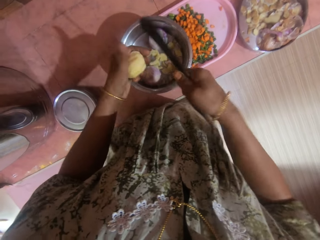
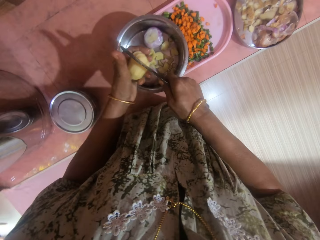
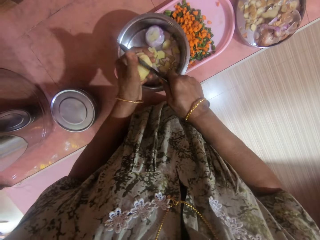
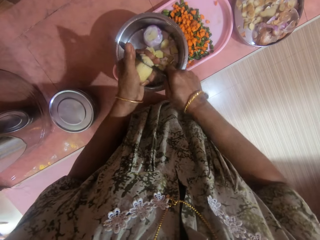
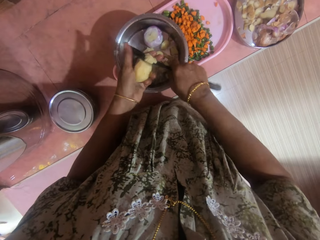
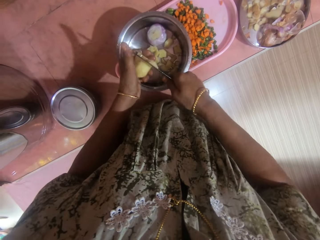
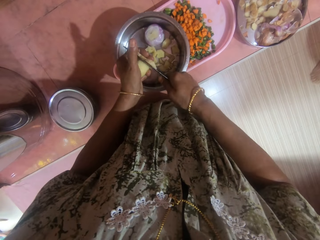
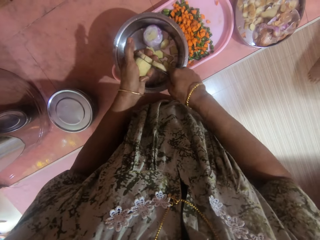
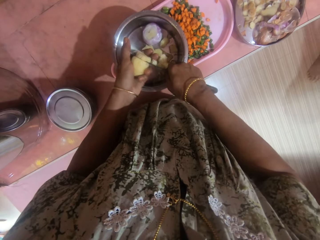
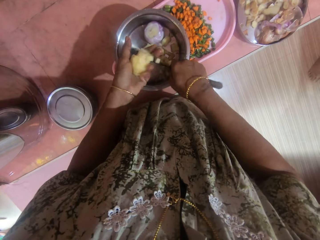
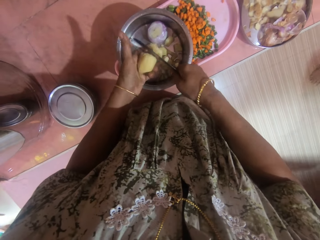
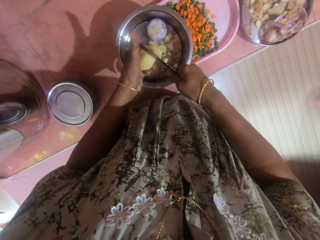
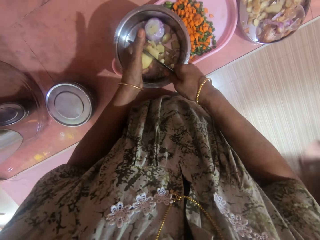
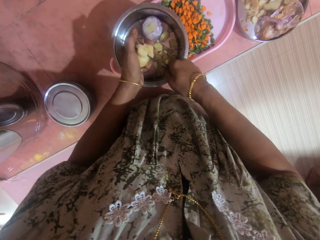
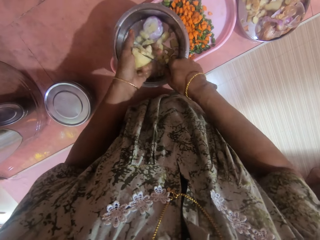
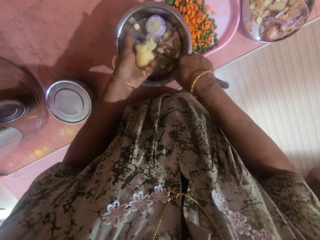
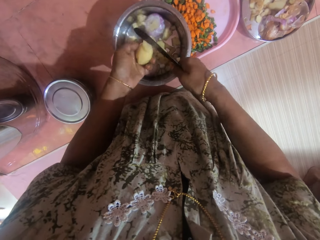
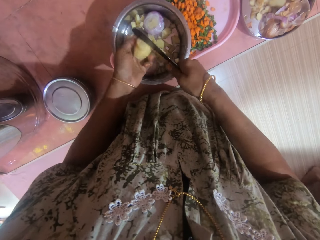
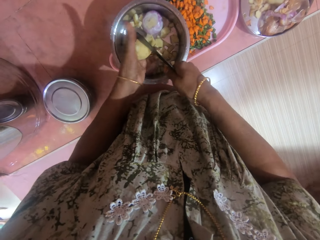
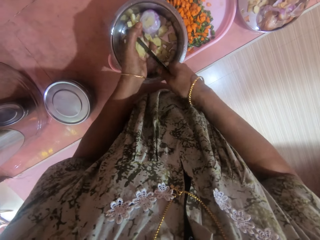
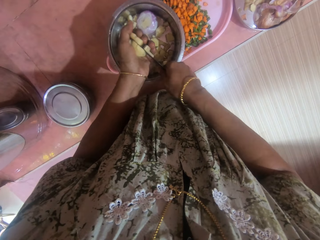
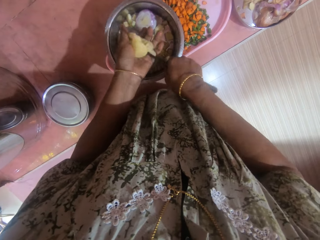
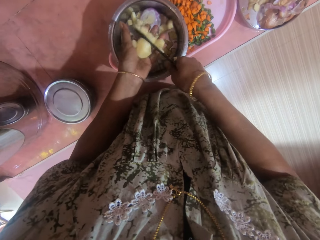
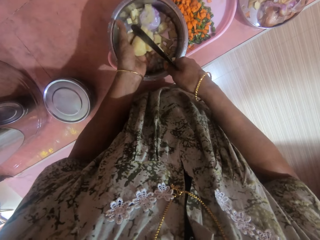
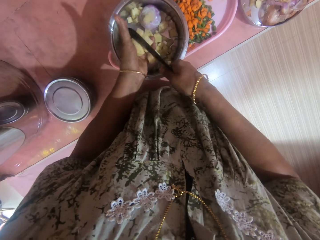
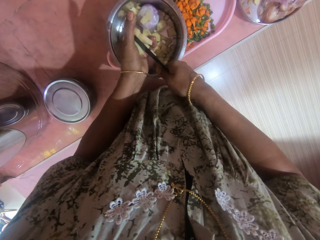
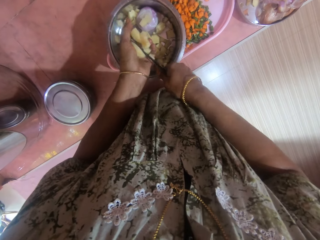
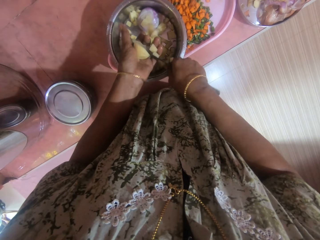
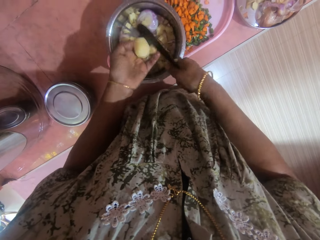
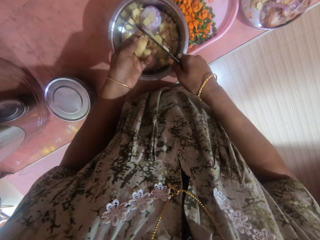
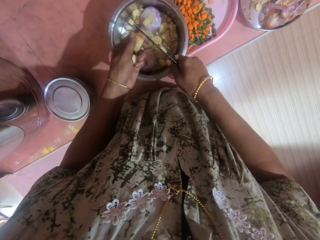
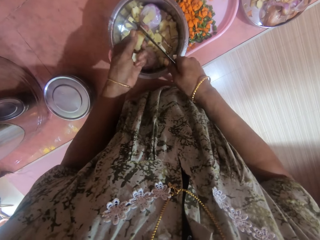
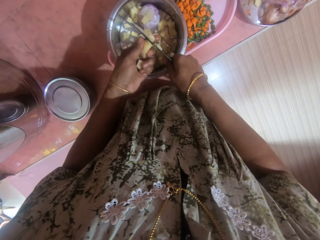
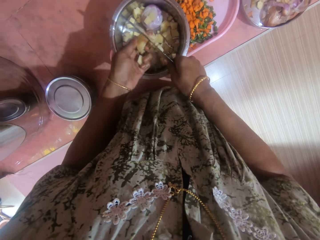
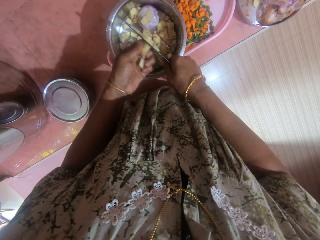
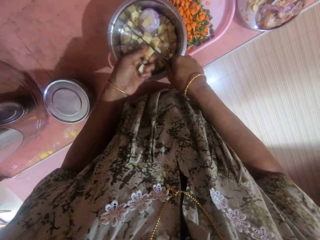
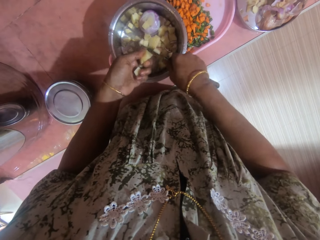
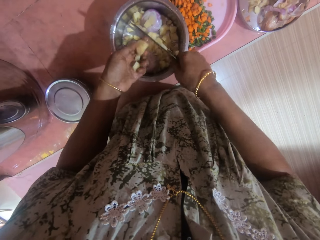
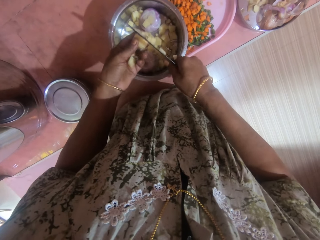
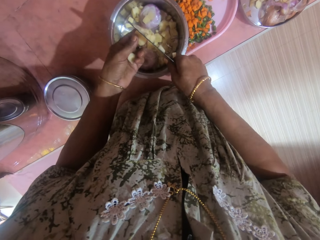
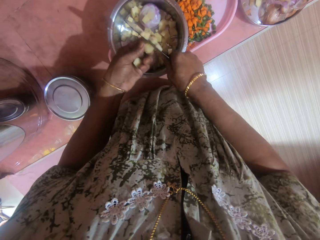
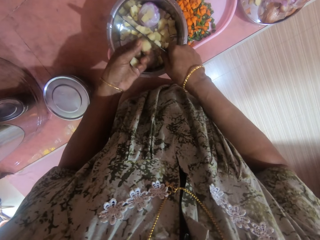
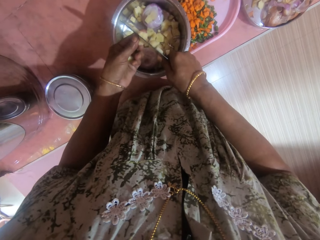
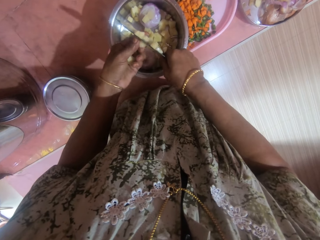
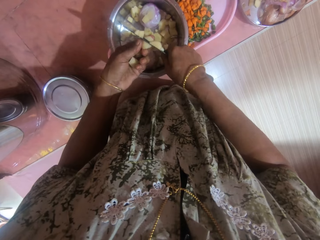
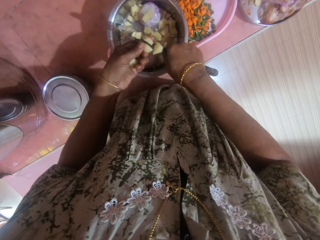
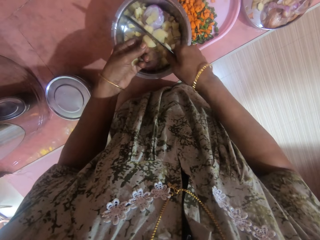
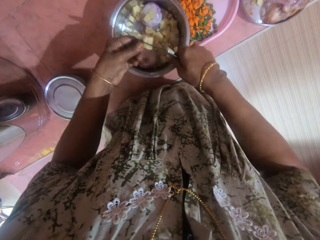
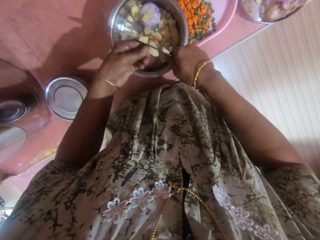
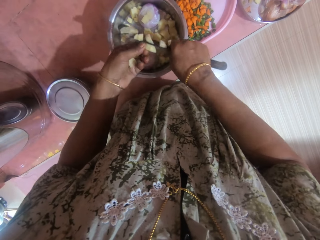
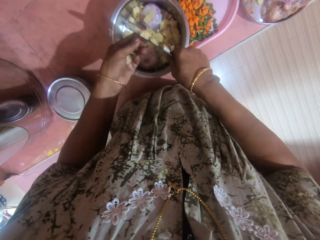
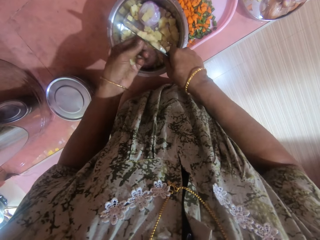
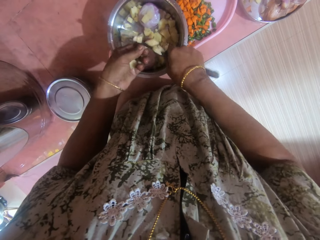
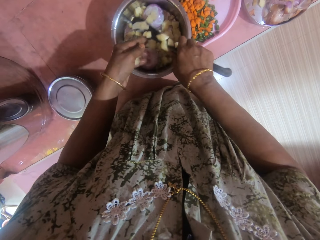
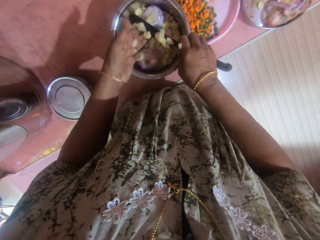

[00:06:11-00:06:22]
The camera wearer slices the potato into the bowl.

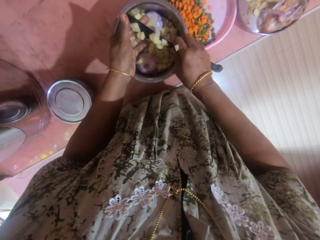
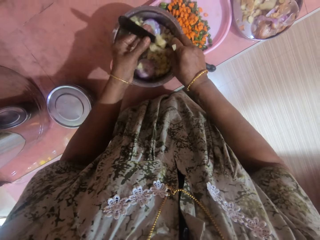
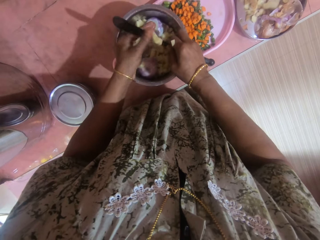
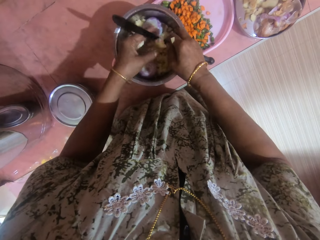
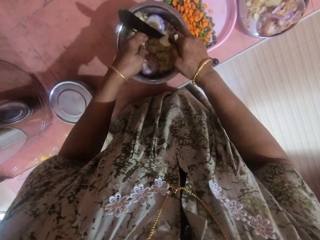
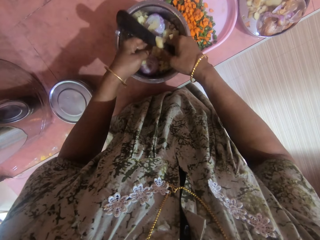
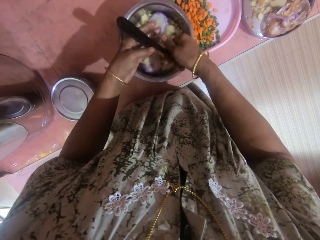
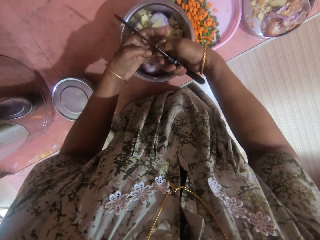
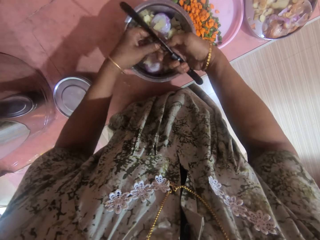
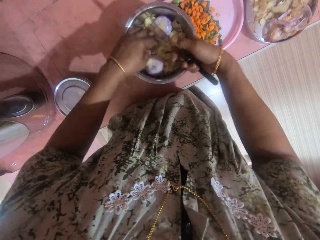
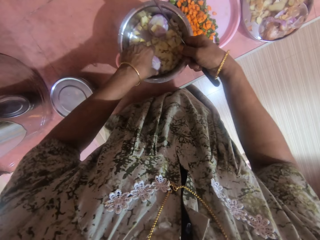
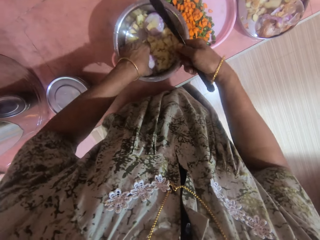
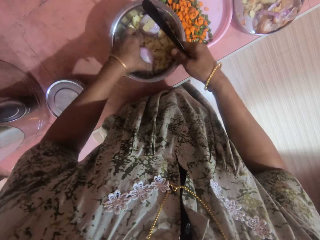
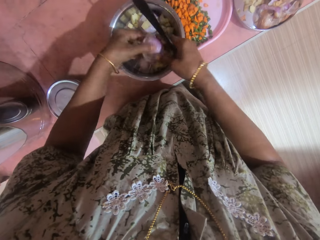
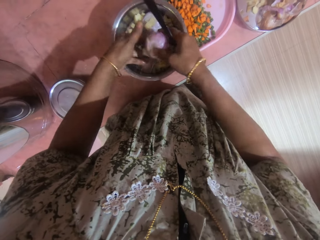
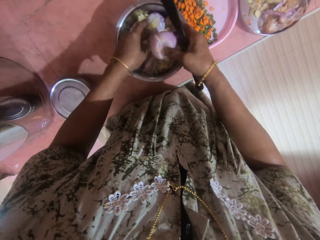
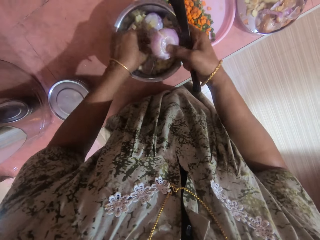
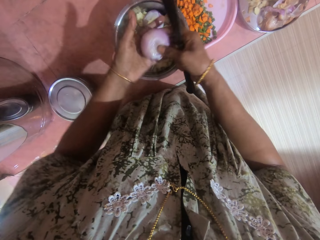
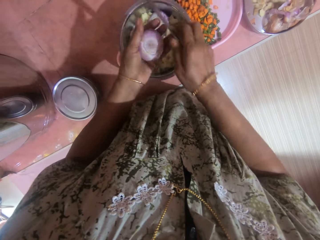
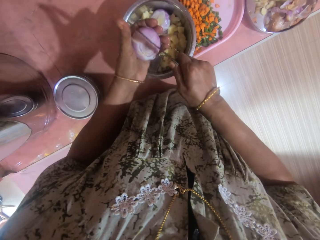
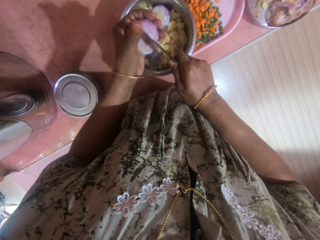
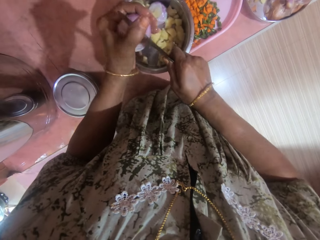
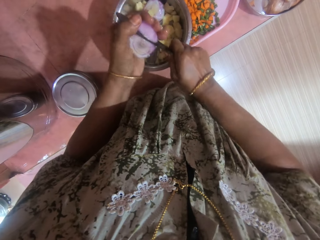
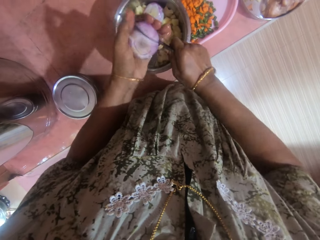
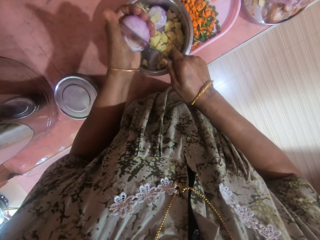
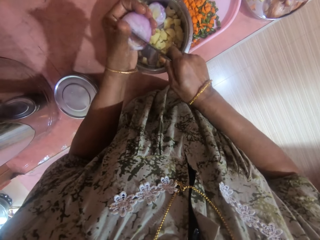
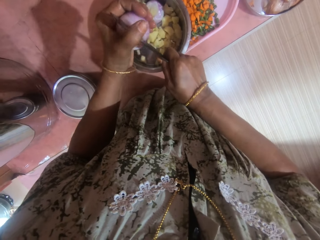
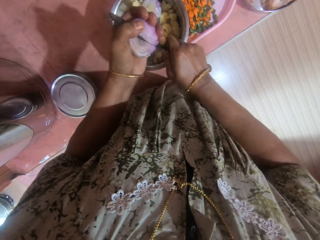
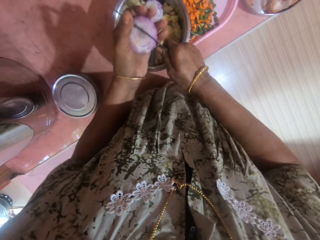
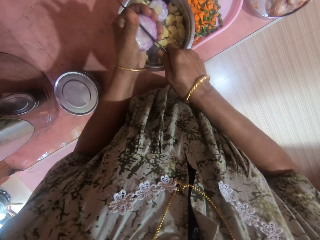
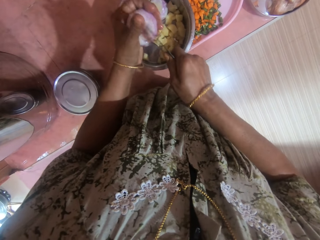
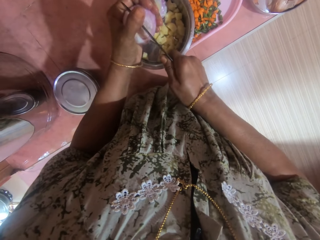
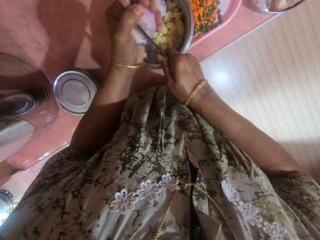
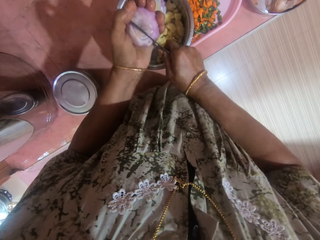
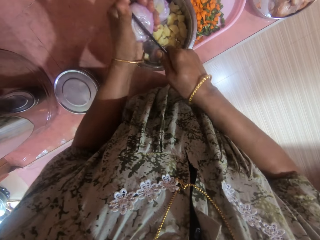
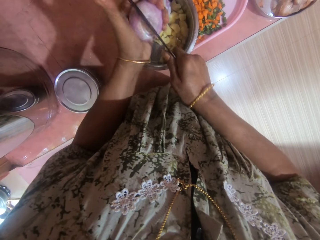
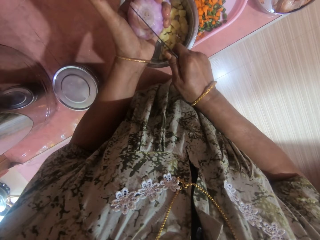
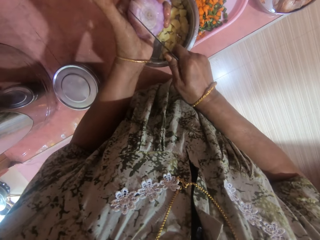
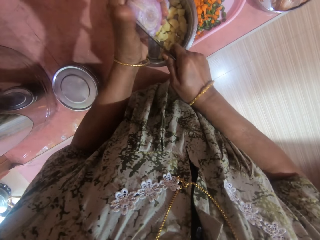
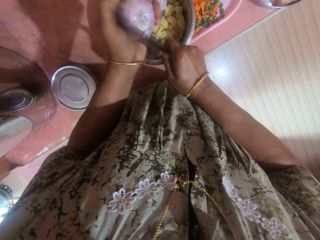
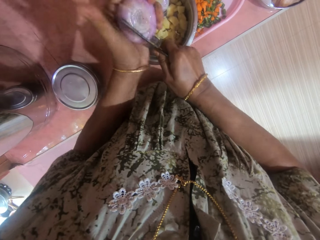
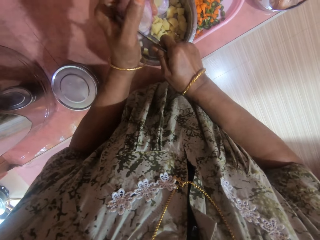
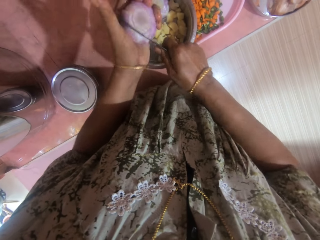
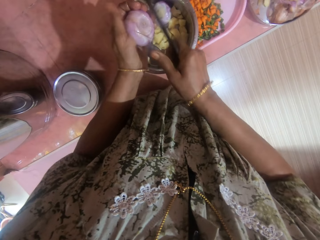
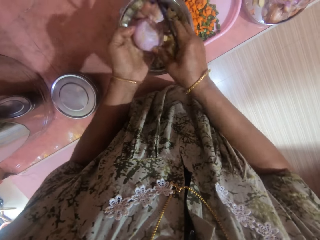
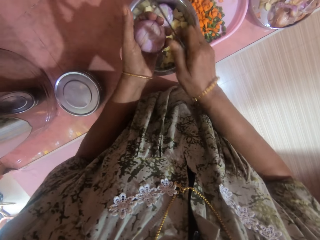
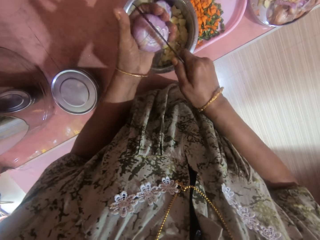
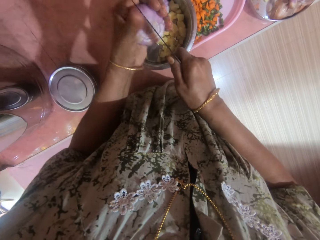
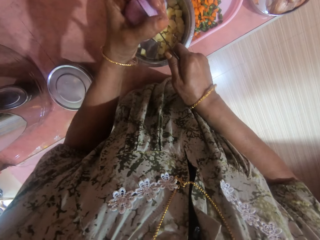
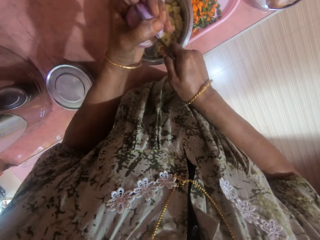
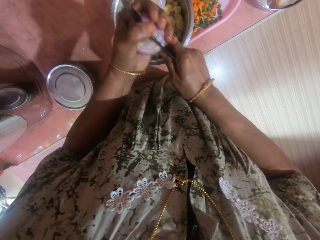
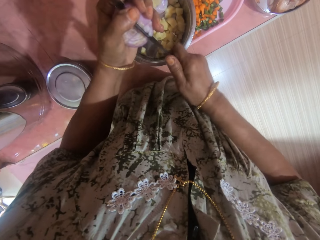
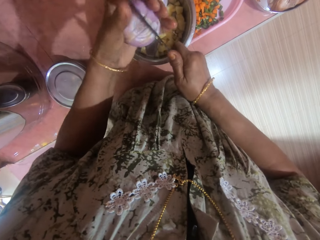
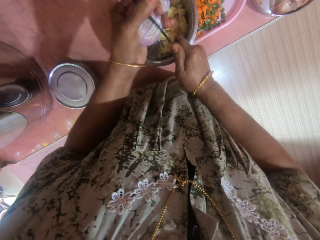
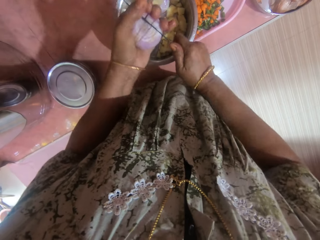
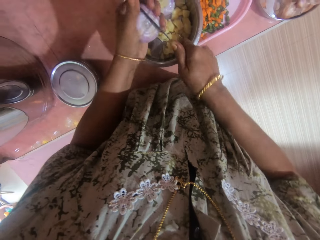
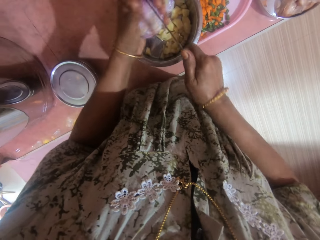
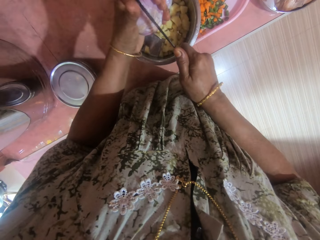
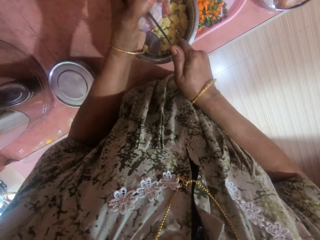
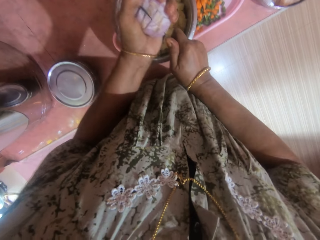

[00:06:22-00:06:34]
The camera wearer picks an onion from the bowl. They cut the onion with the knife.
